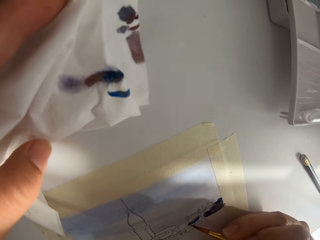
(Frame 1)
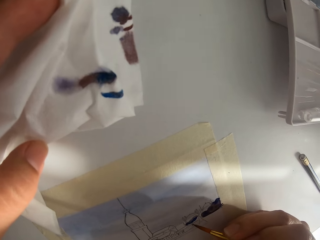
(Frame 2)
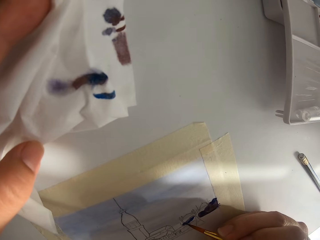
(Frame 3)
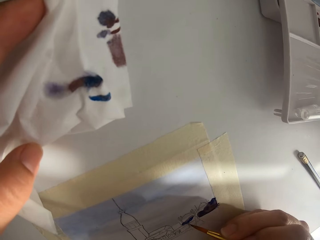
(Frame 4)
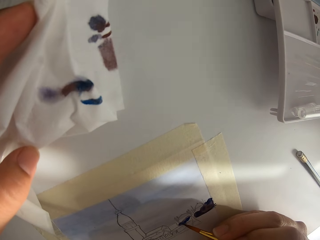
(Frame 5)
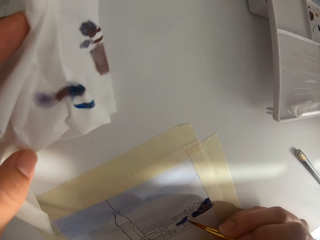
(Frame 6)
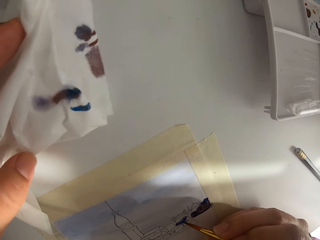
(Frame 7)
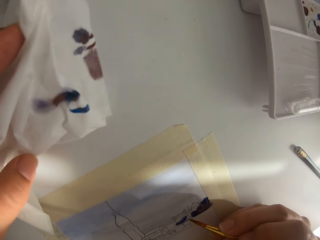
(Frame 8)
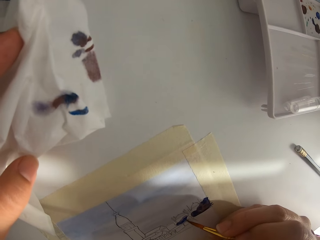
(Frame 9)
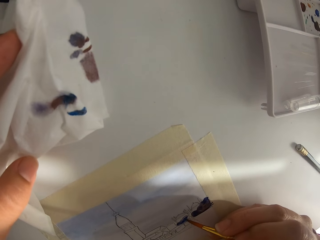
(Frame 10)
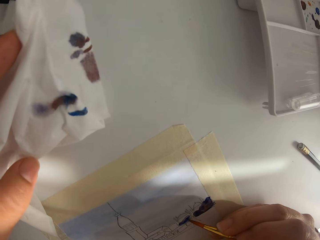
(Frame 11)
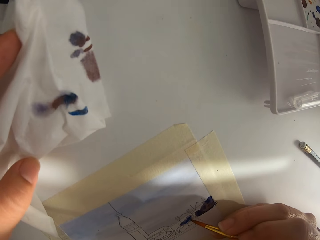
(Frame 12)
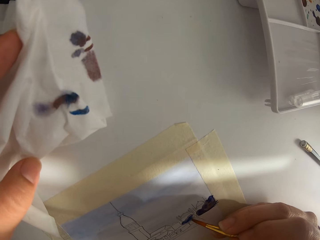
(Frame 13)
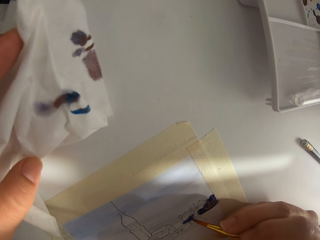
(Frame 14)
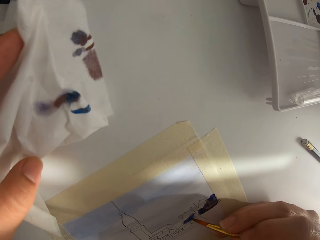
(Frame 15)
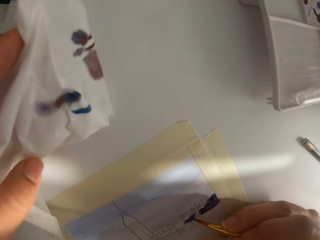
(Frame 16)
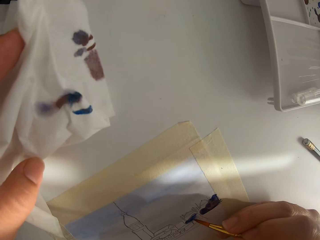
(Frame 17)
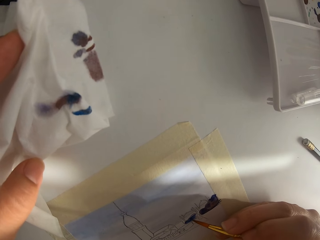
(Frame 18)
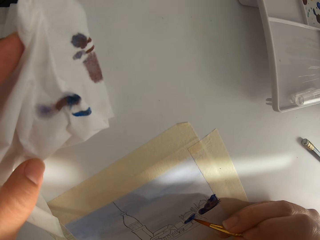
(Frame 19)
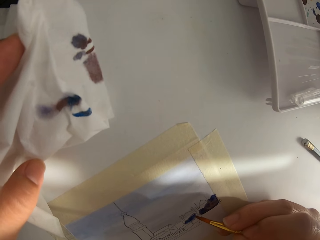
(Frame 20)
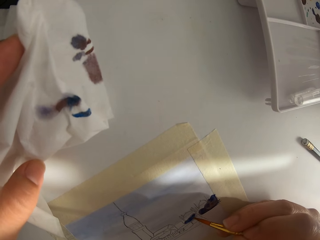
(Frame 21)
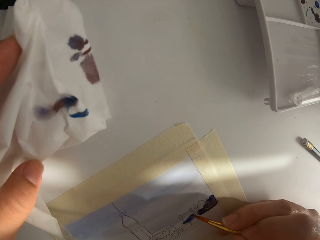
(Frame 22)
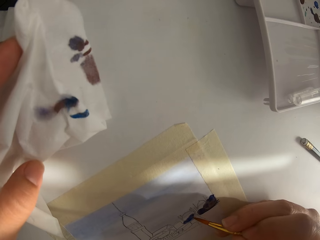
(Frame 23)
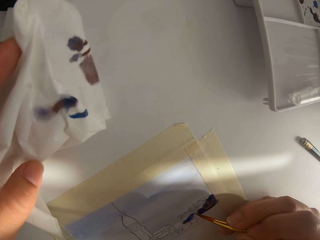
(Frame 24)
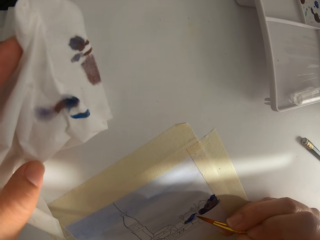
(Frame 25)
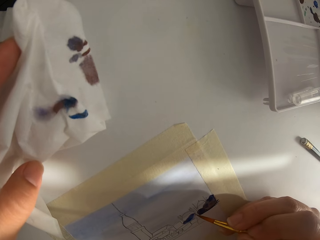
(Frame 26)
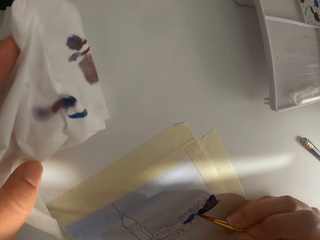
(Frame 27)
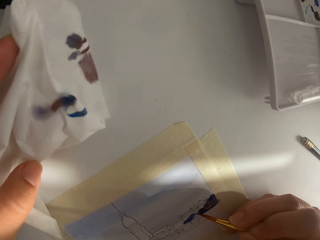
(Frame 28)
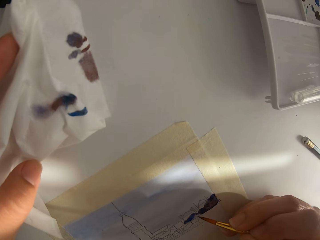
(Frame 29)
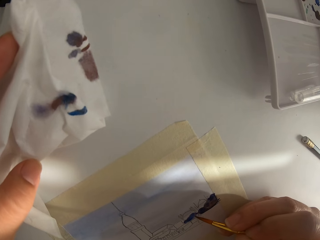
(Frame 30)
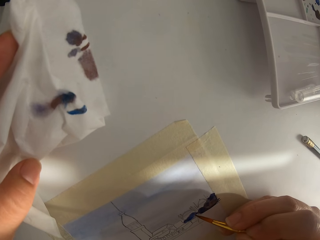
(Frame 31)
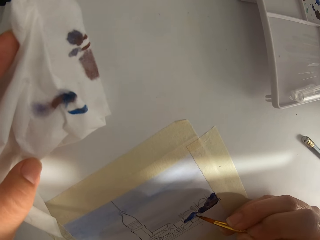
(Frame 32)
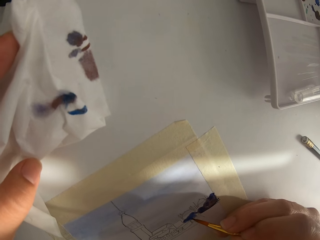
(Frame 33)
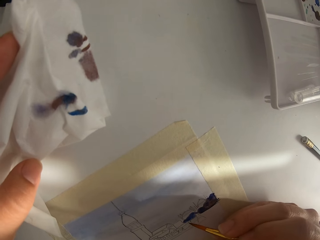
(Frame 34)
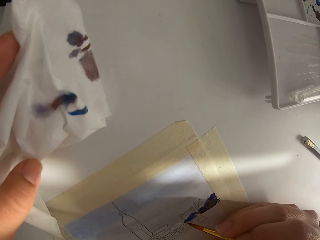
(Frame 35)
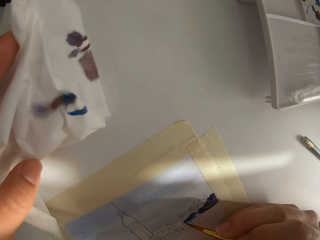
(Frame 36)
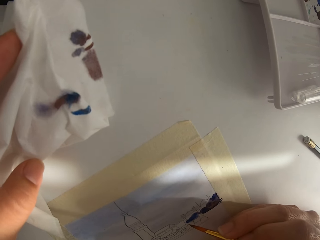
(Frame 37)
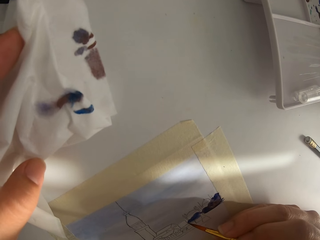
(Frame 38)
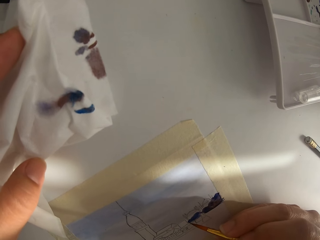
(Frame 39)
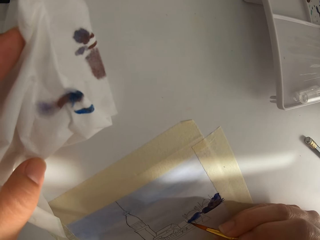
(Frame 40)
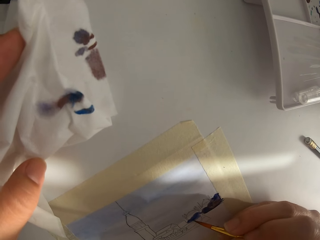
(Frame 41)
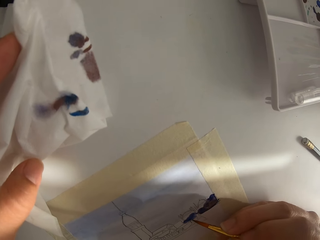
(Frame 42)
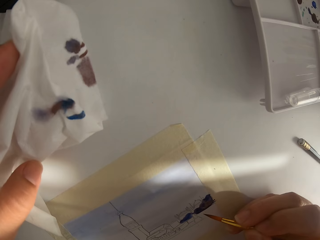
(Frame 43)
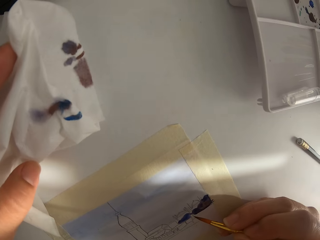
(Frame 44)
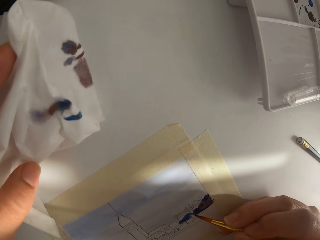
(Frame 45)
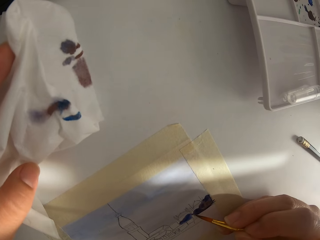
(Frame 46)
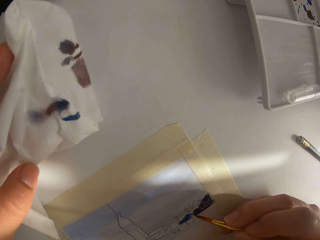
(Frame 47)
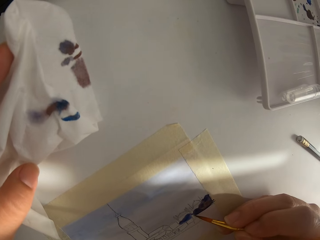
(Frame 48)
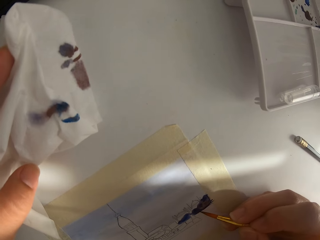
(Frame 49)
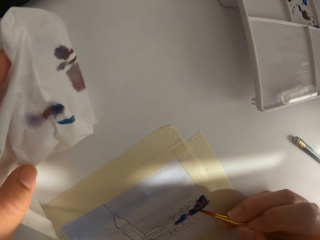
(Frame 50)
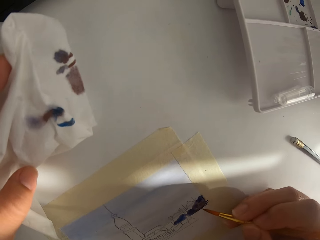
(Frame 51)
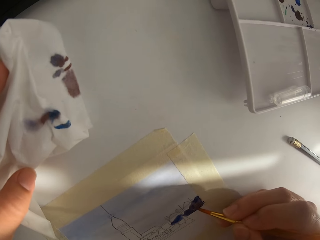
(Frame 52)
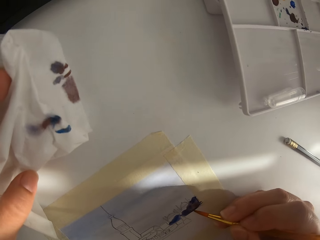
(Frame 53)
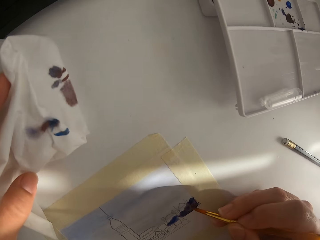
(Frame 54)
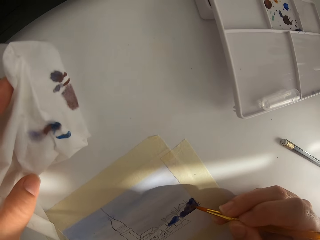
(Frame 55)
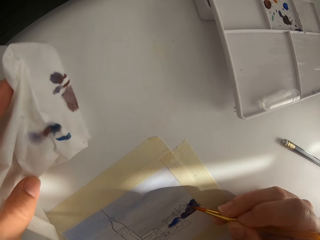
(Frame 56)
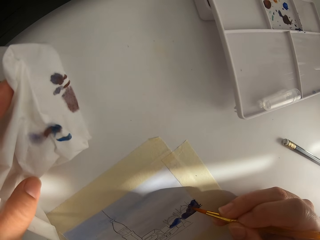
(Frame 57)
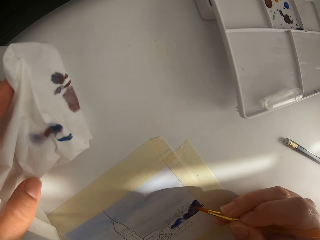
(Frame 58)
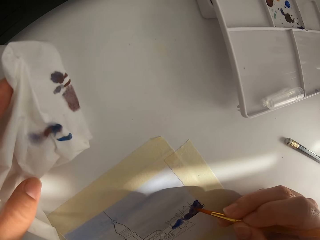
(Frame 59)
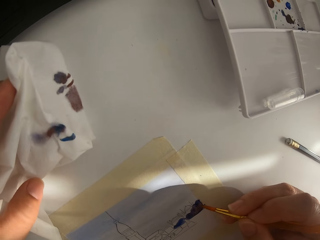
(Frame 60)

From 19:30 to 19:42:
The camera wearer is watching his laptop while painting.

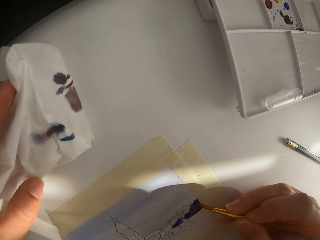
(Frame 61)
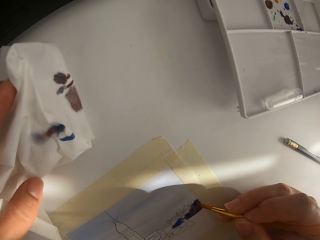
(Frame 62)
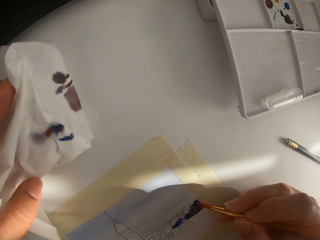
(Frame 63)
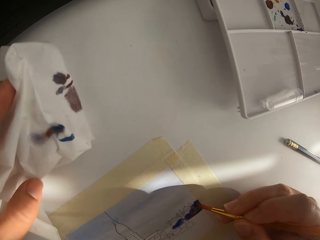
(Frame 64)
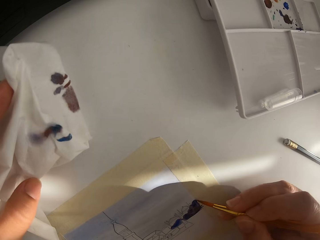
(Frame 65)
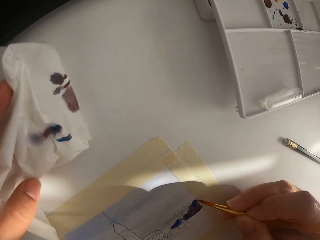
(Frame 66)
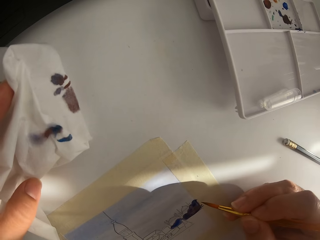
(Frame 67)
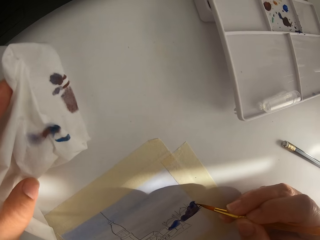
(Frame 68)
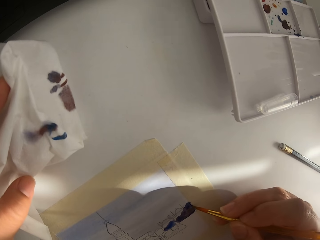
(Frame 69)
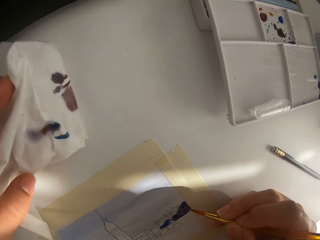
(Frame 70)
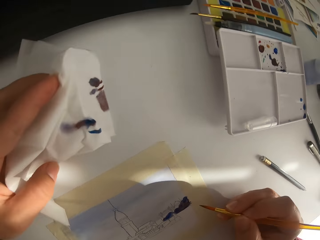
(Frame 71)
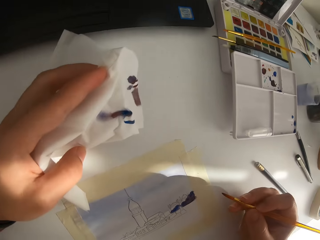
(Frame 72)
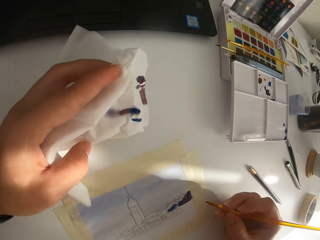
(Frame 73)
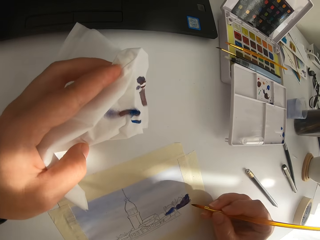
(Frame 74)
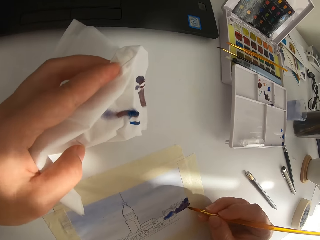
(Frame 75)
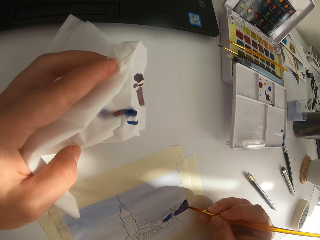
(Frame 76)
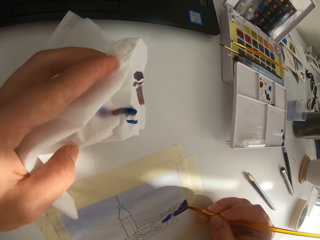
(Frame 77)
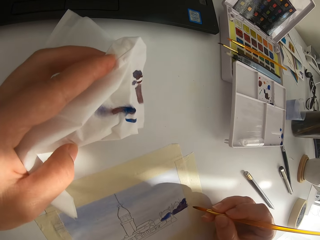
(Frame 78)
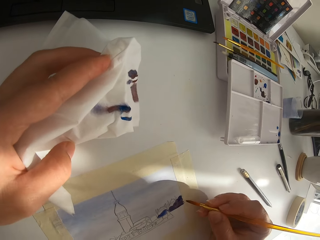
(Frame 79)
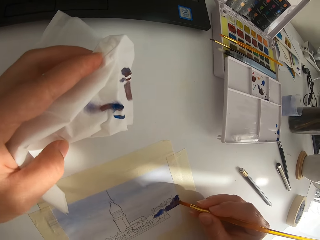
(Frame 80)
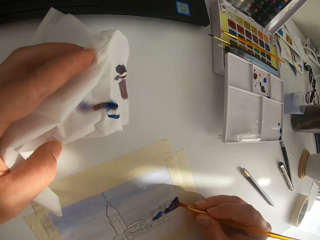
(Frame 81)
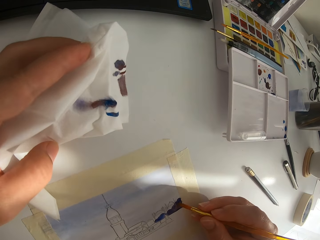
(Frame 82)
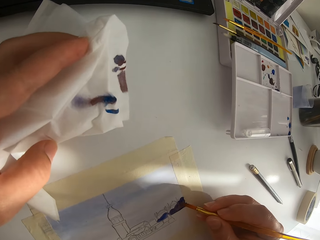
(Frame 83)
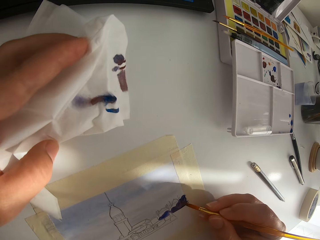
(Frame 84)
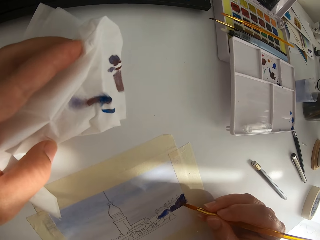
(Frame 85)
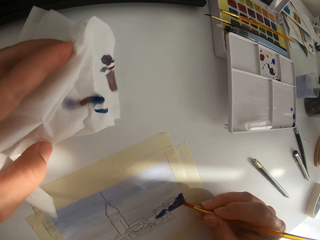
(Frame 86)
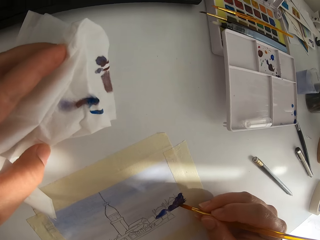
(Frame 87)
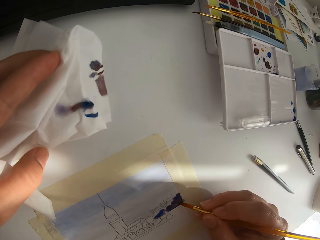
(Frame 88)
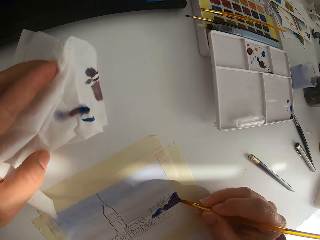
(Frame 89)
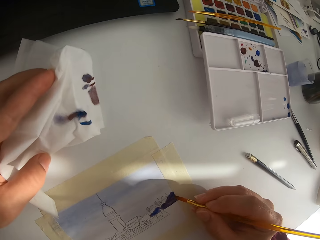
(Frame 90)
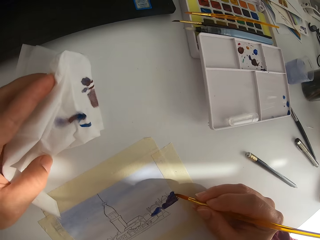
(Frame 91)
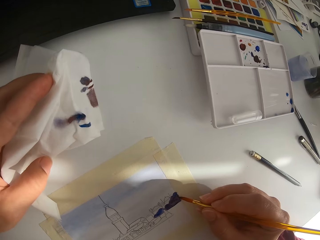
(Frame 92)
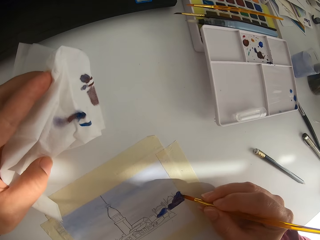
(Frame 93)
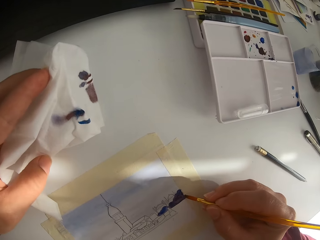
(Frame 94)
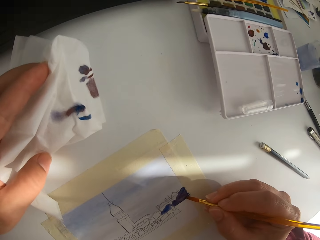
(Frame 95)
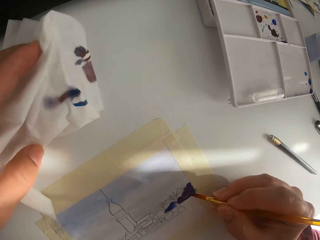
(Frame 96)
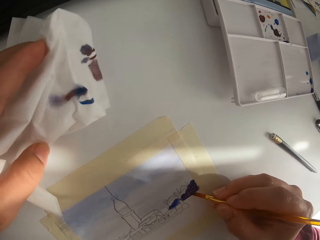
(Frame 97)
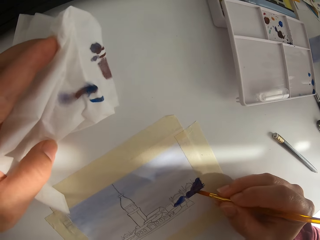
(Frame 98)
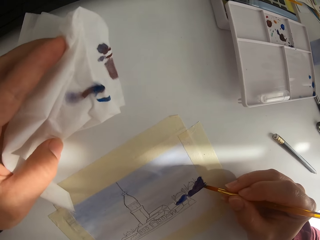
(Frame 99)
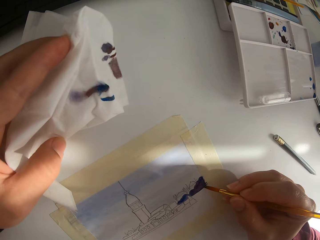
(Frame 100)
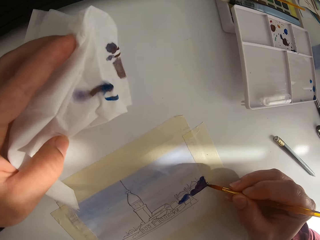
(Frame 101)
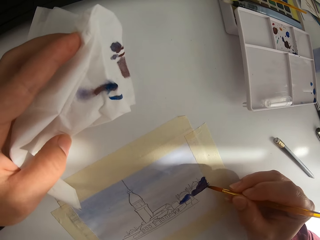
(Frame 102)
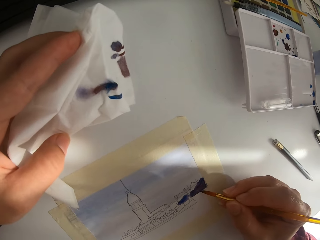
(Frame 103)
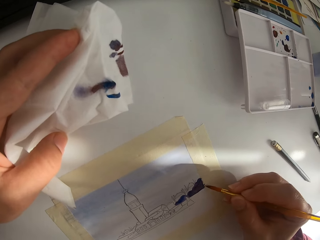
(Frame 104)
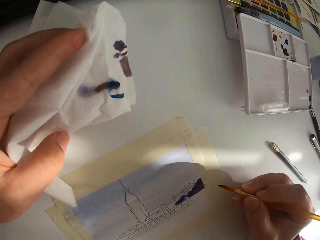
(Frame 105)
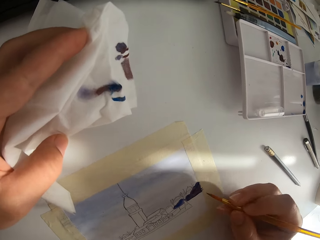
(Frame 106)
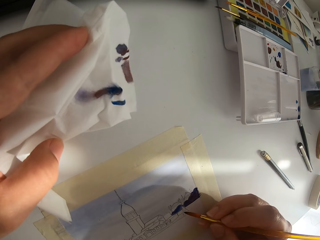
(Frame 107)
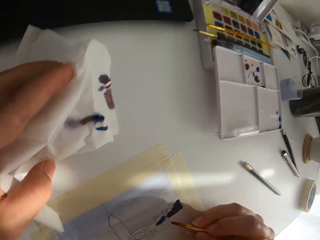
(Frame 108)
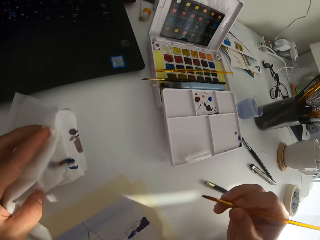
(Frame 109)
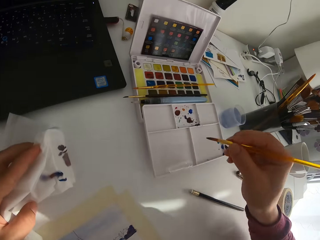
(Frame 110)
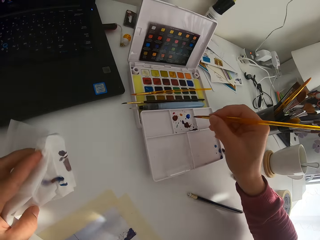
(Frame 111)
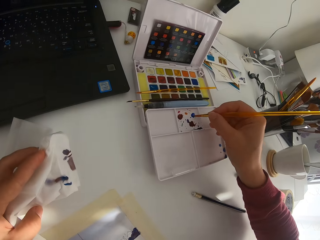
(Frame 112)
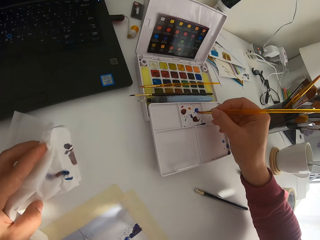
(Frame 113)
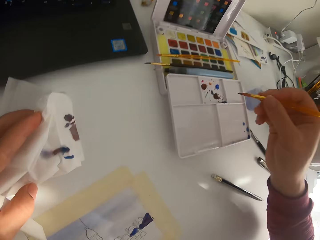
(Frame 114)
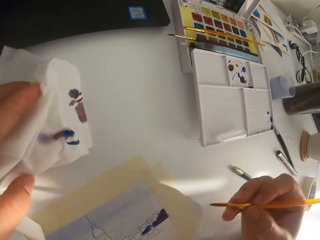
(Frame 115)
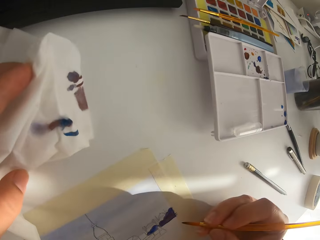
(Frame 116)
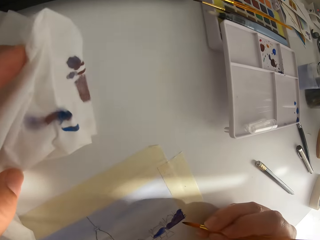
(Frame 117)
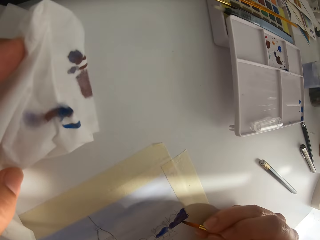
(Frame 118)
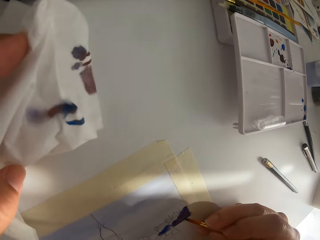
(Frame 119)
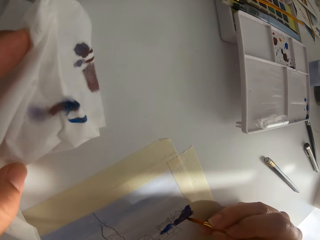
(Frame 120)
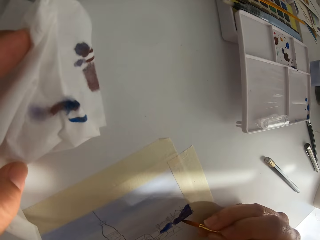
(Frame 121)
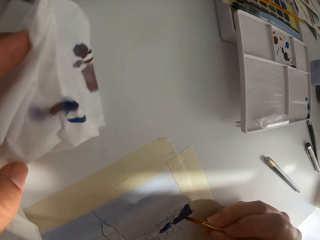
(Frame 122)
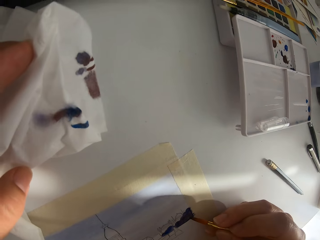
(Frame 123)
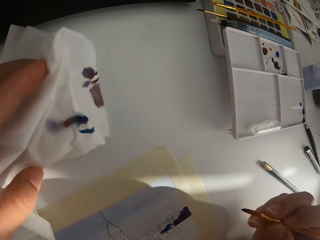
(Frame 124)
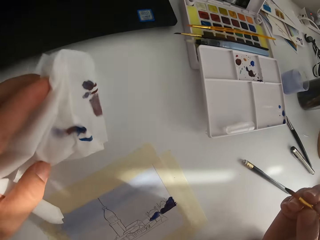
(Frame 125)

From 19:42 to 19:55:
The camera wearer paints on the paper. They touch the paint brush on the paint palette.
